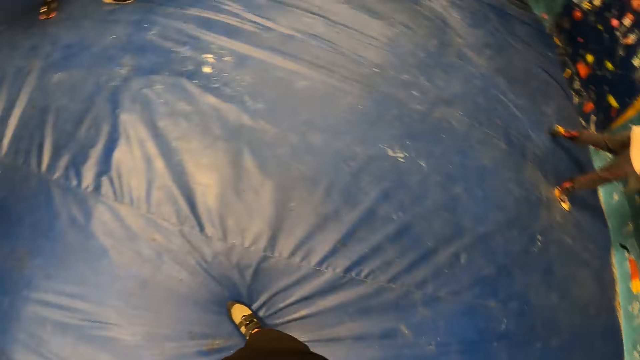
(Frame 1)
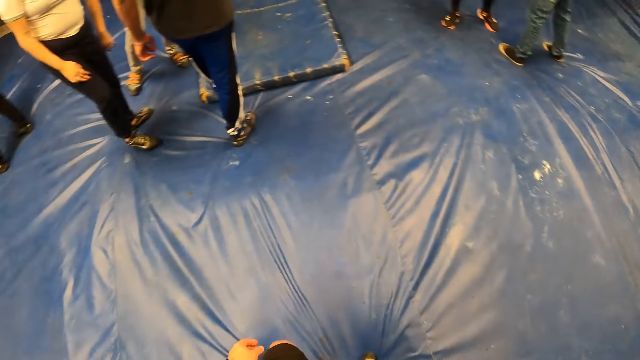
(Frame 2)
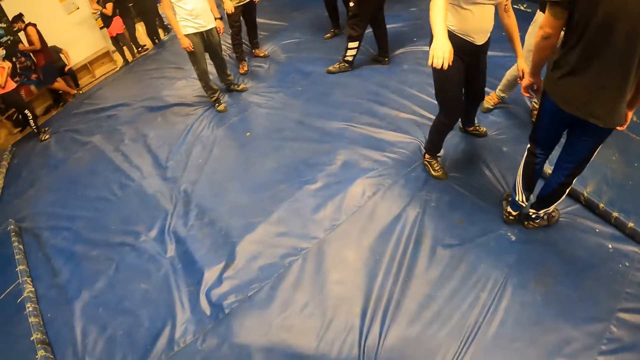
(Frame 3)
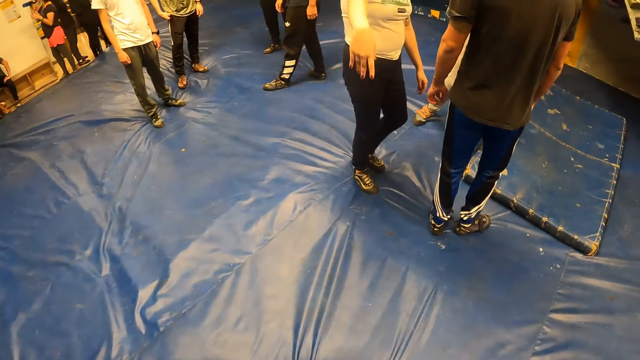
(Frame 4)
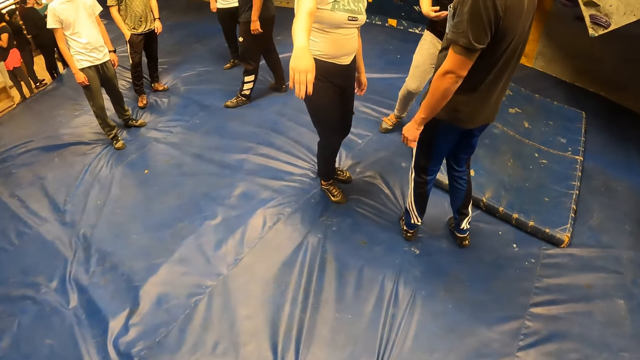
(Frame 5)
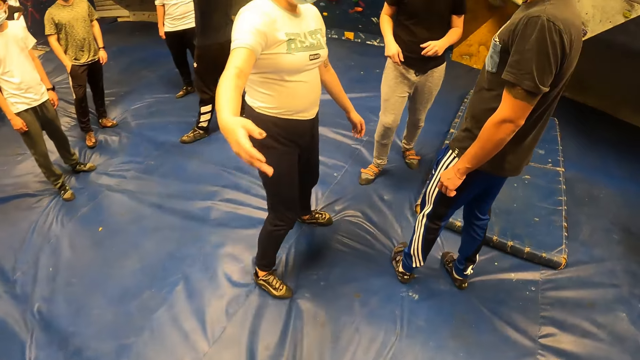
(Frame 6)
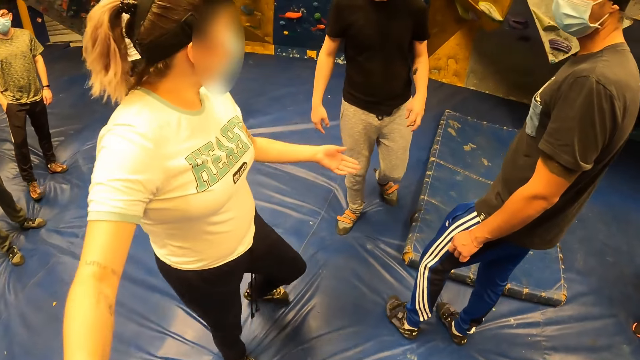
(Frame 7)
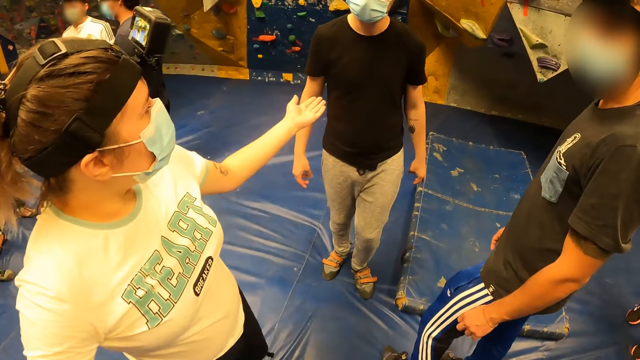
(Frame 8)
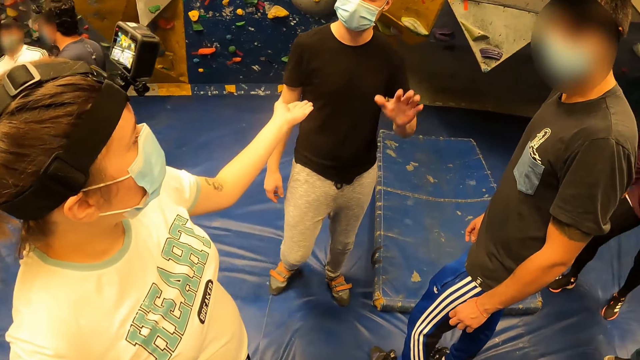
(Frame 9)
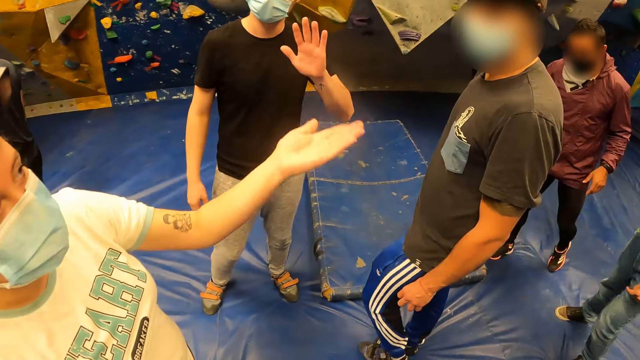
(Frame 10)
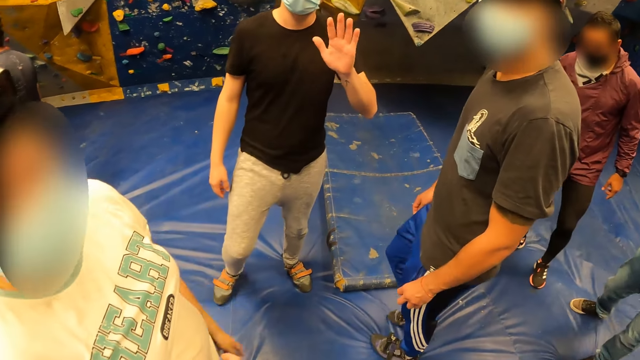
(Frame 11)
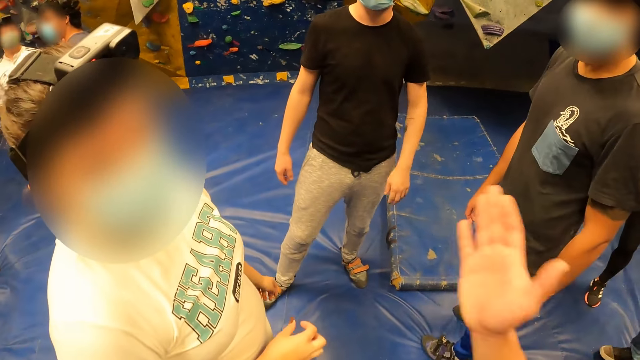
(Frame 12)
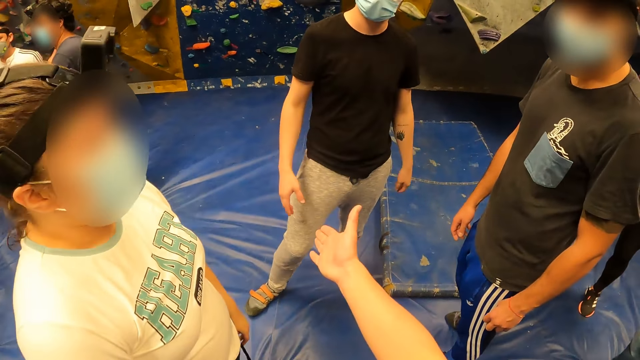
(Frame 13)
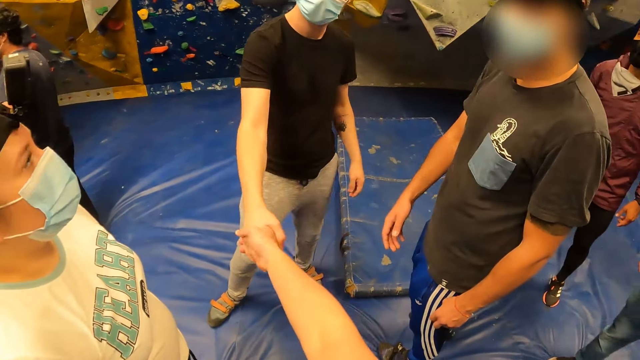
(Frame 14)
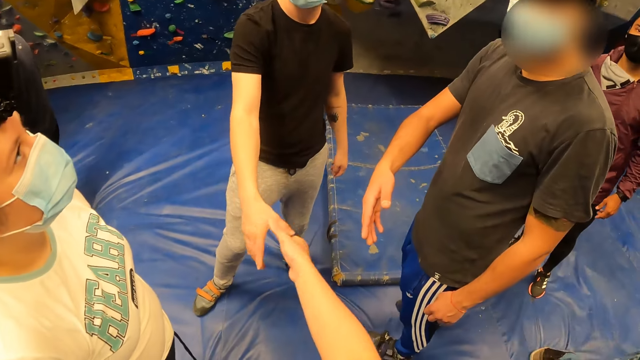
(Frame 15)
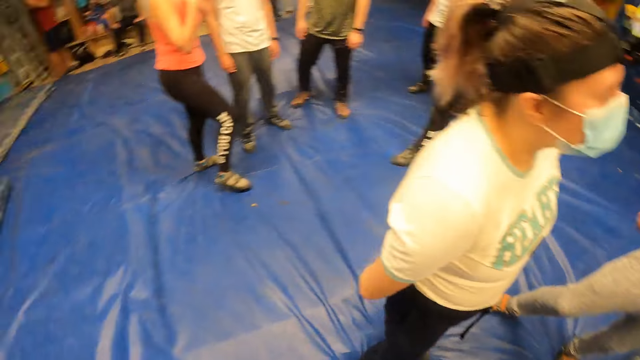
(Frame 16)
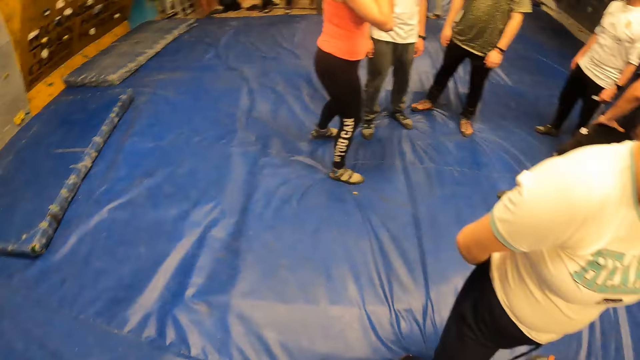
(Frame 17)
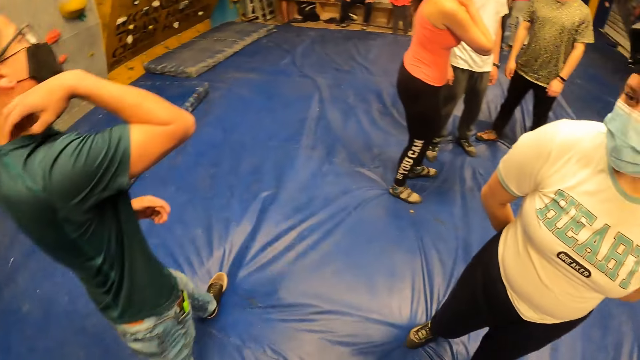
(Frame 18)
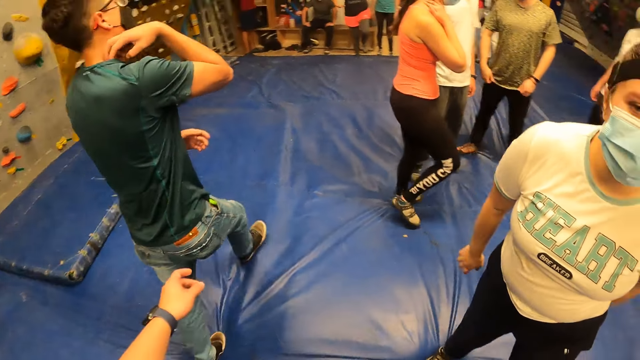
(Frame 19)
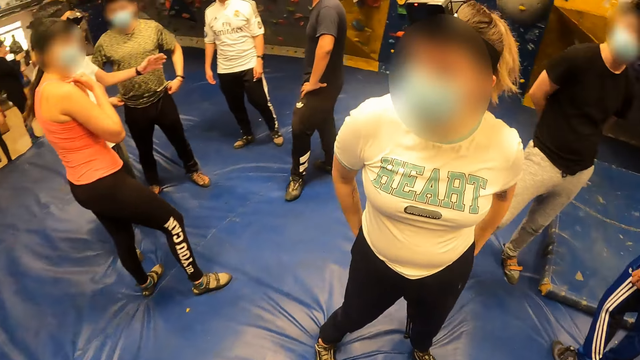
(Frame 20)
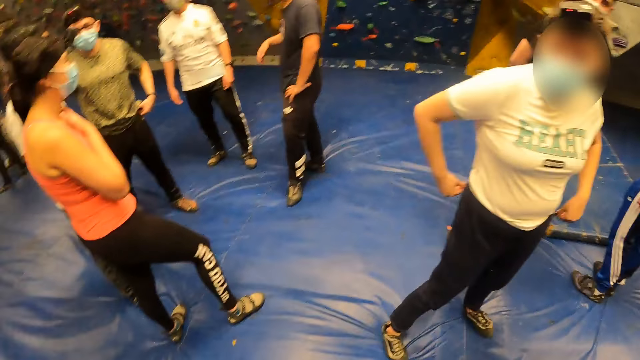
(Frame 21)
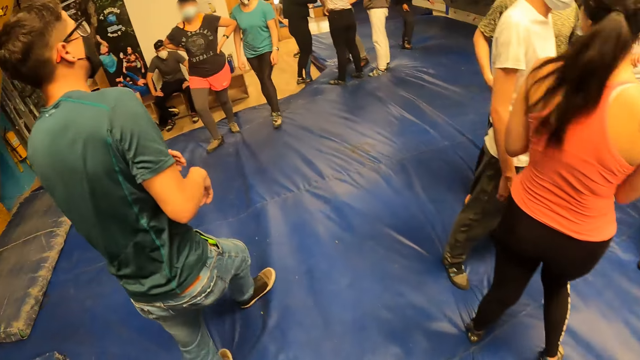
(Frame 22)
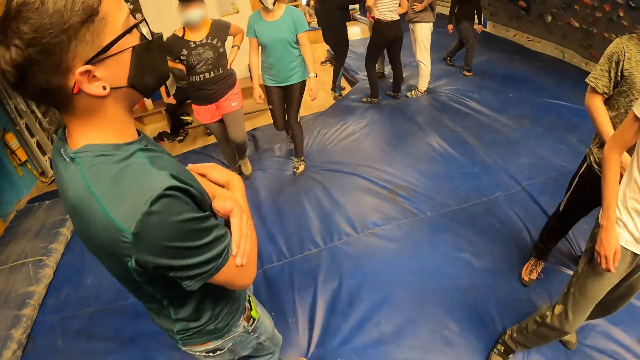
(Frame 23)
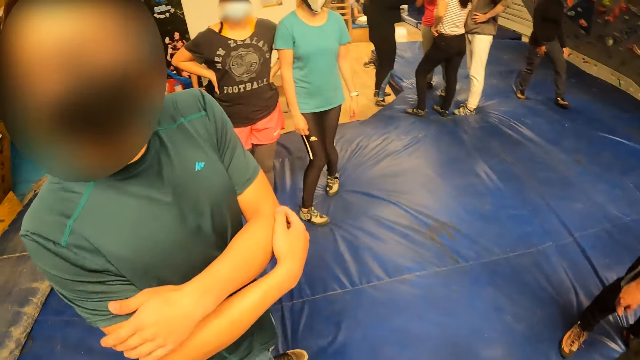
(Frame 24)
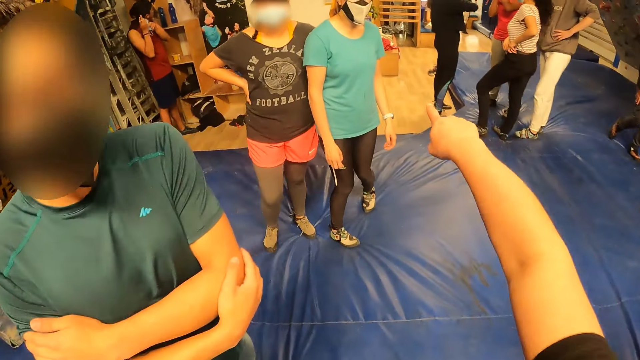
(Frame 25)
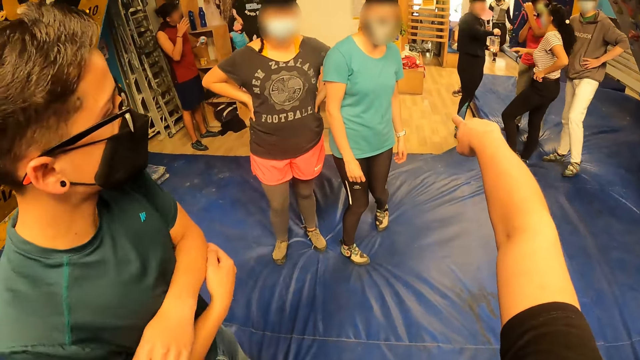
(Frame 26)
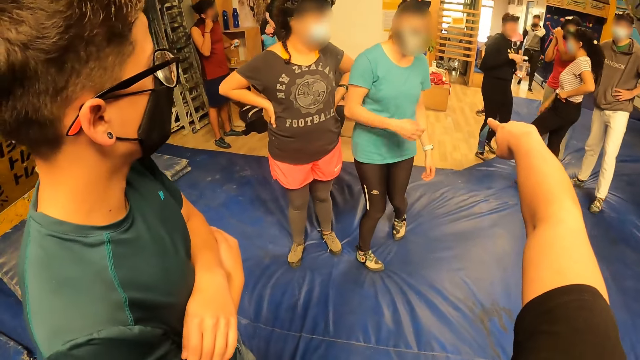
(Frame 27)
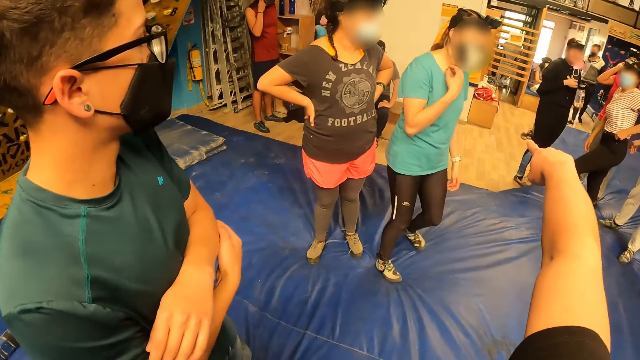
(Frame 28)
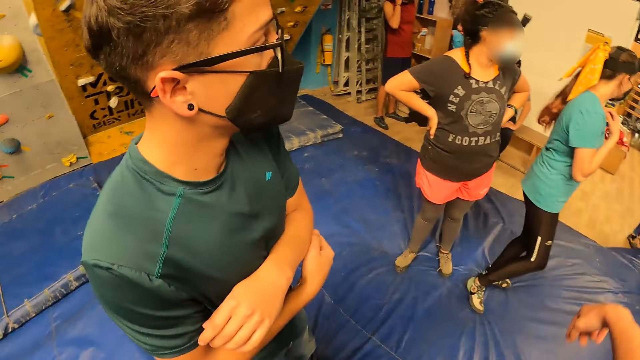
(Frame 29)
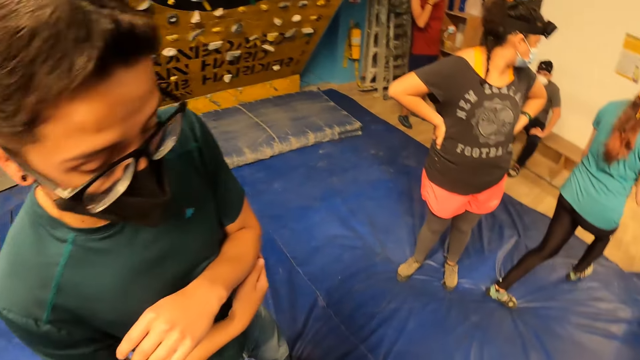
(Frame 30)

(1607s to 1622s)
A woman interacts with the camera wearer. The camera wearer talks to the woman. A man waves at the camera wearer with his left hand. The camera wearer shakes hands with the man with his right hand. He shakes hands with another man with his right hand. He looks around. He interacts with yet another man. He points at something.

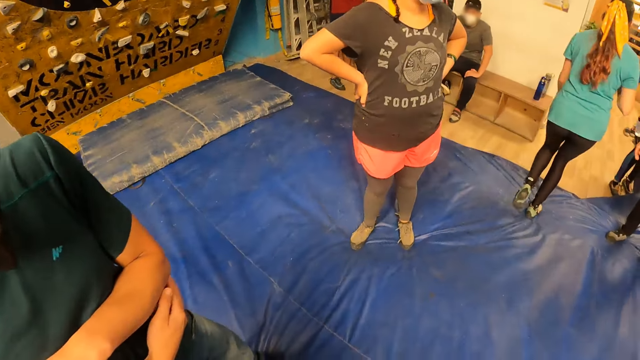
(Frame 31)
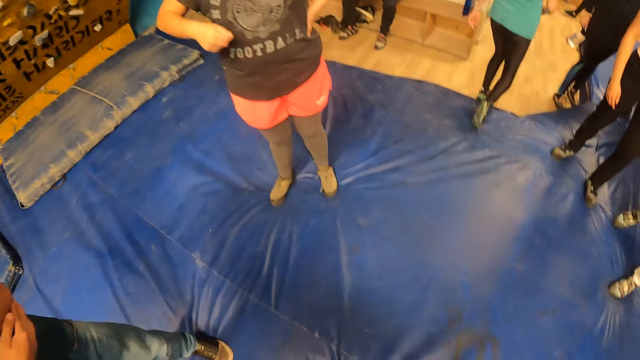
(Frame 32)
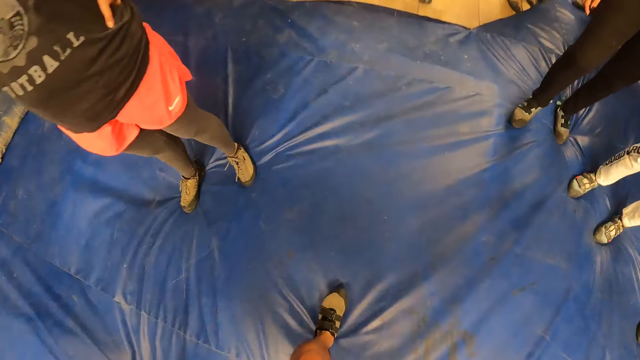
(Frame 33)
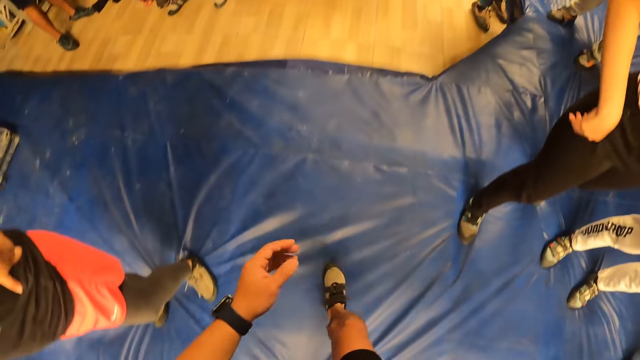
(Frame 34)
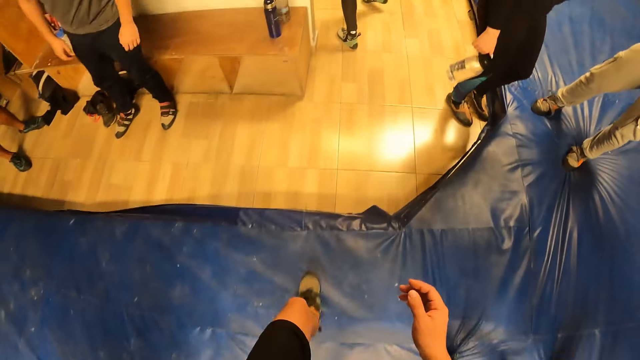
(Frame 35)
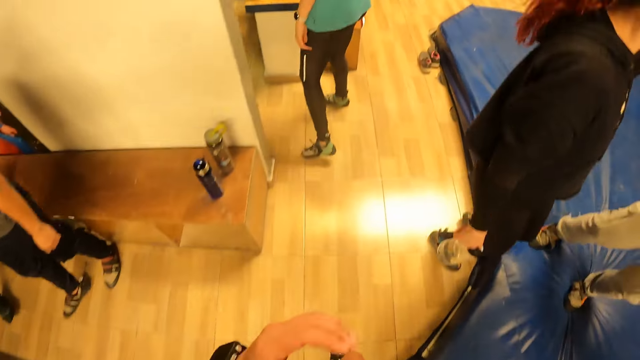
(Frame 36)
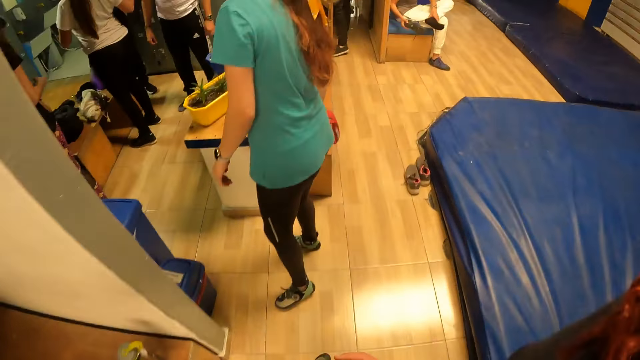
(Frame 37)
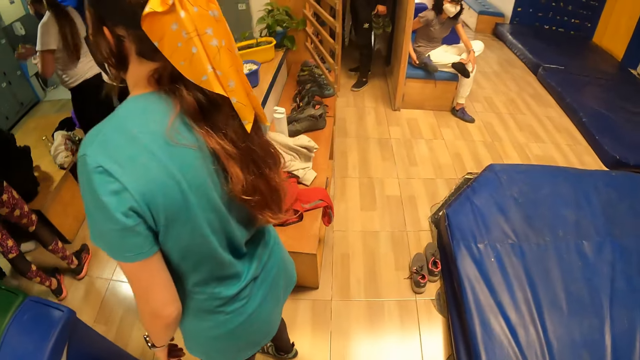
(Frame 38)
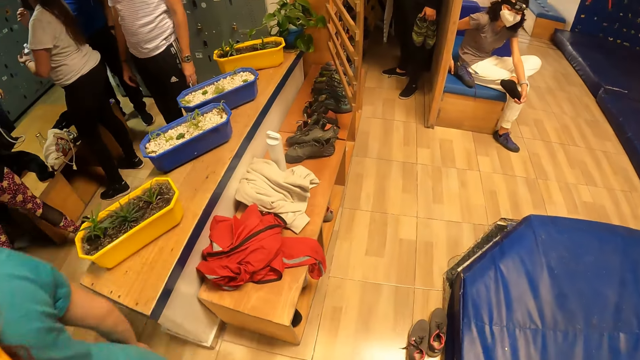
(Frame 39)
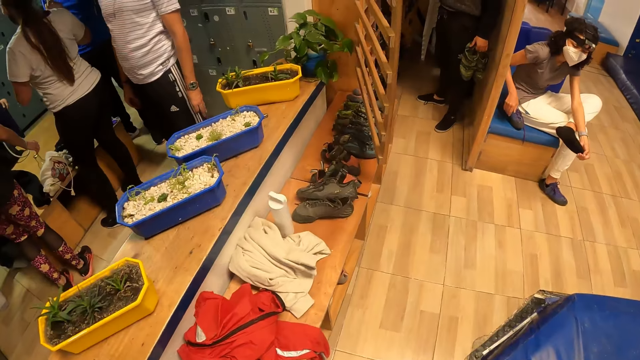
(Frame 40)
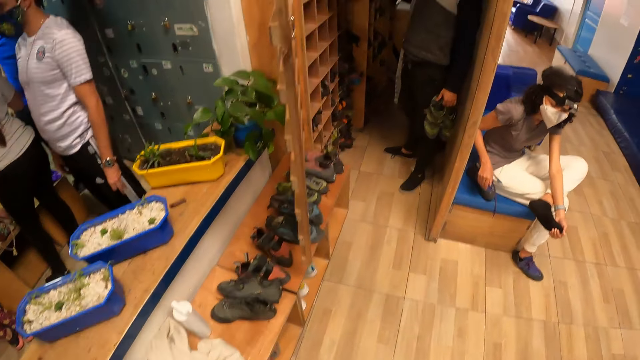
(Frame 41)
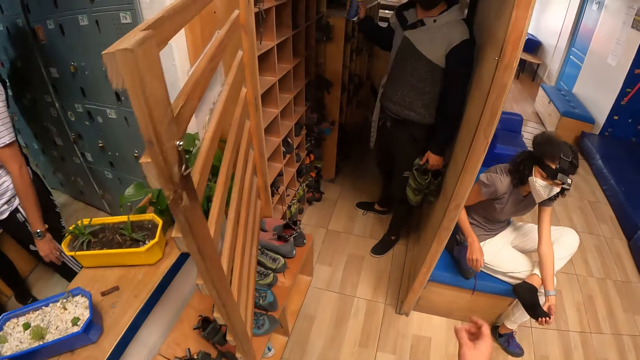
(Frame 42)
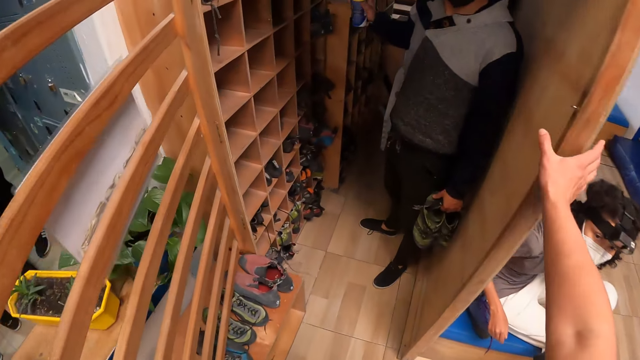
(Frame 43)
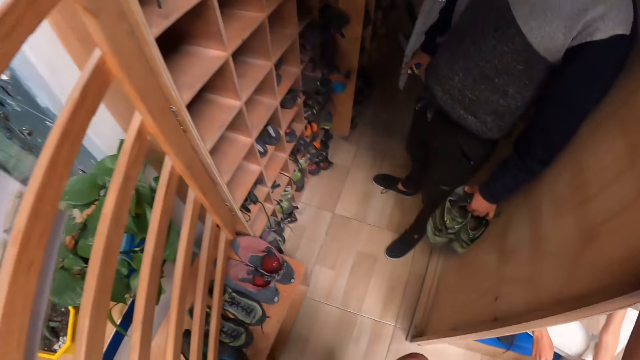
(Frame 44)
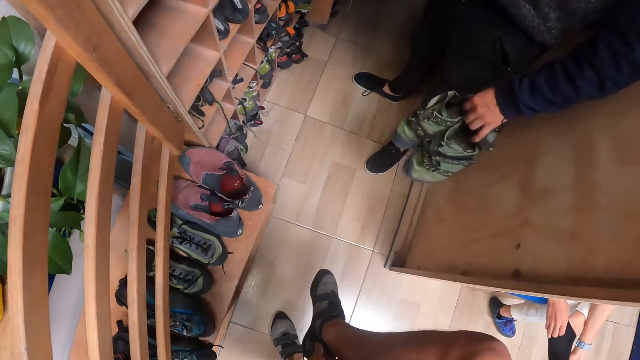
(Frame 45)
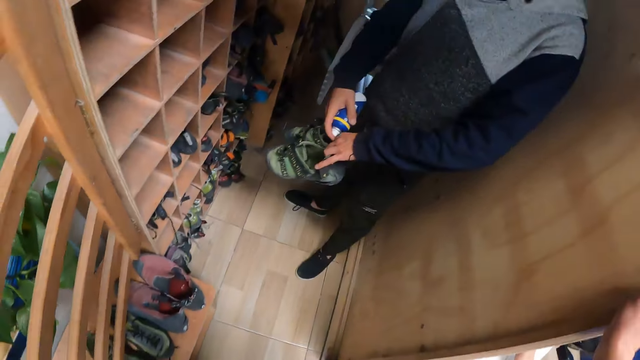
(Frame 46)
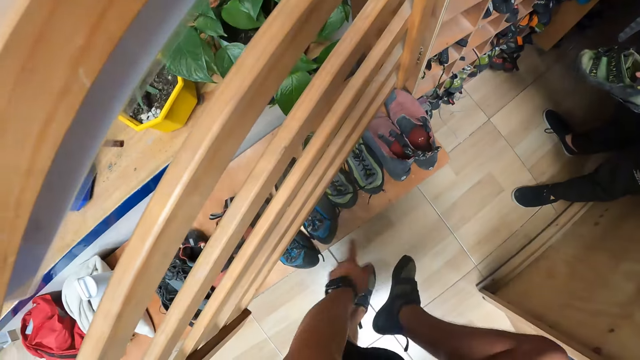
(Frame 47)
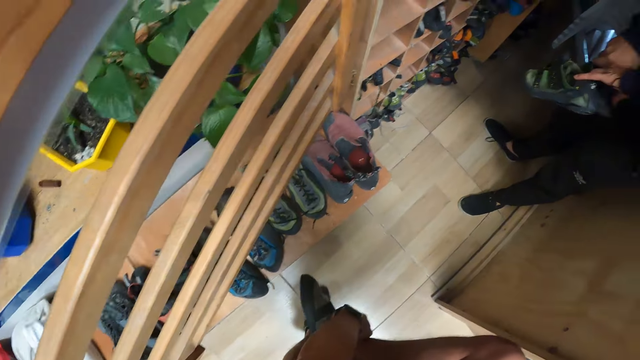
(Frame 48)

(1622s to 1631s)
The camera wearer walks to a shoe rack in the gaming room. He holds a wooden frame with his right hand. He touches something. He touches the shoe. He puts off his shoe on his right leg with his left hand.
